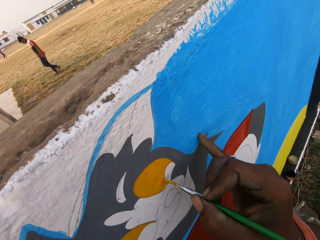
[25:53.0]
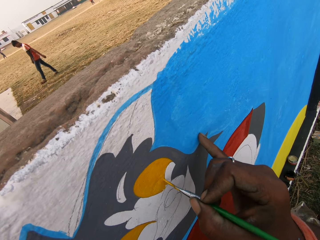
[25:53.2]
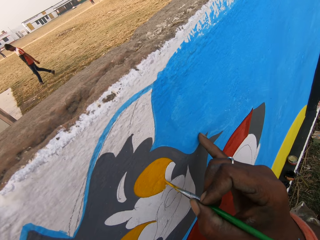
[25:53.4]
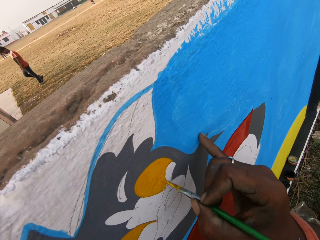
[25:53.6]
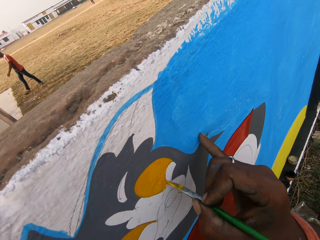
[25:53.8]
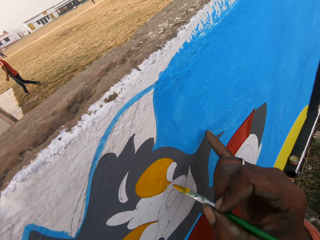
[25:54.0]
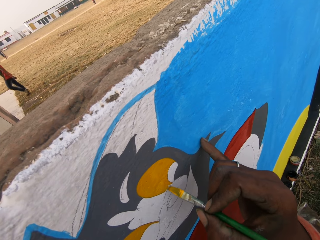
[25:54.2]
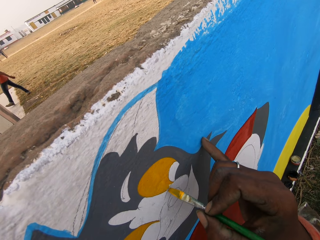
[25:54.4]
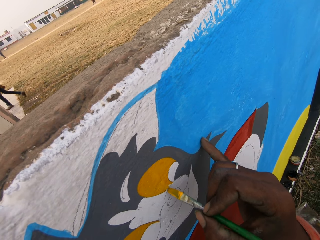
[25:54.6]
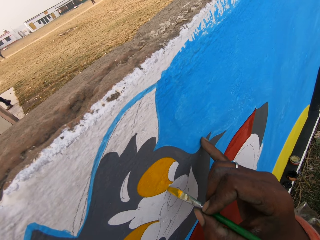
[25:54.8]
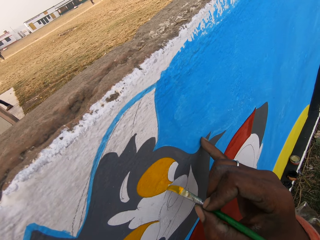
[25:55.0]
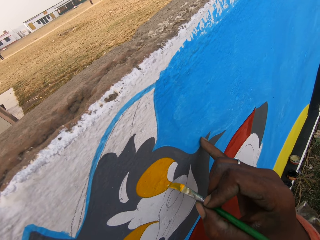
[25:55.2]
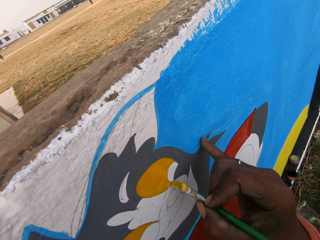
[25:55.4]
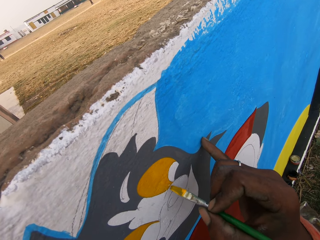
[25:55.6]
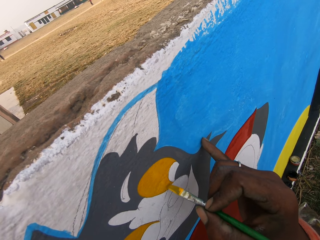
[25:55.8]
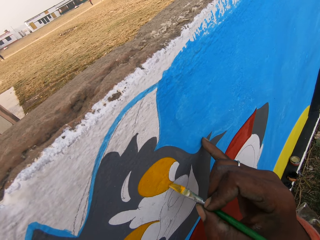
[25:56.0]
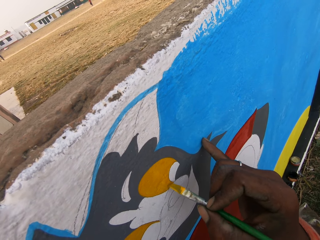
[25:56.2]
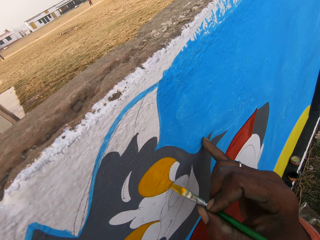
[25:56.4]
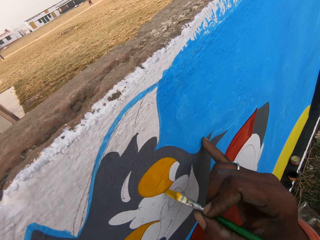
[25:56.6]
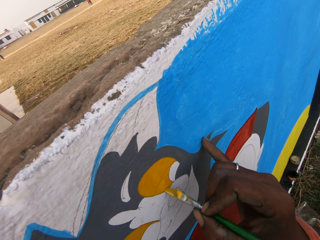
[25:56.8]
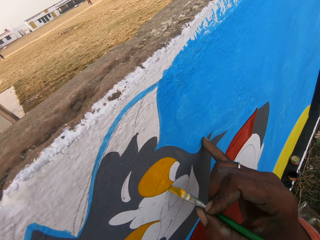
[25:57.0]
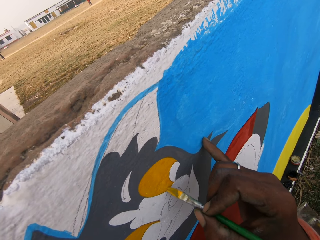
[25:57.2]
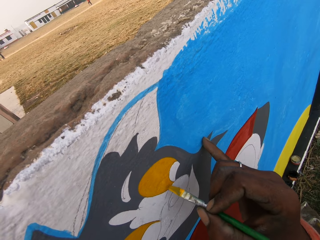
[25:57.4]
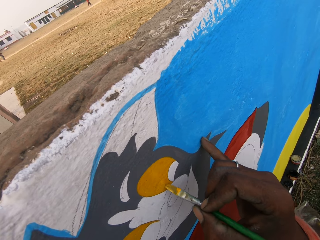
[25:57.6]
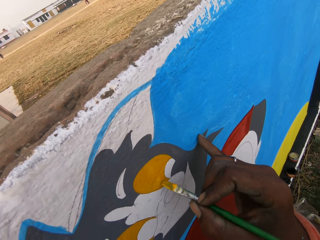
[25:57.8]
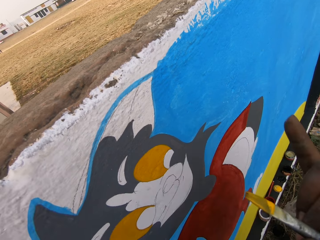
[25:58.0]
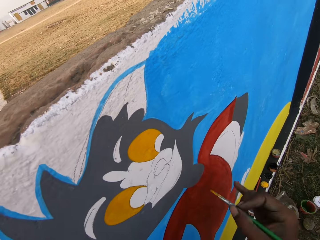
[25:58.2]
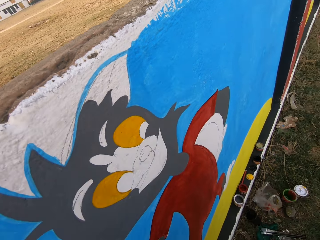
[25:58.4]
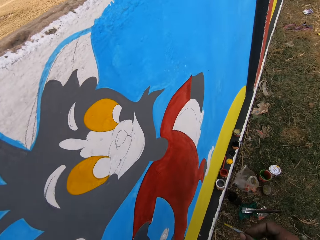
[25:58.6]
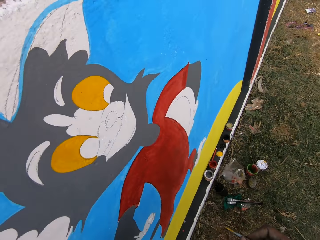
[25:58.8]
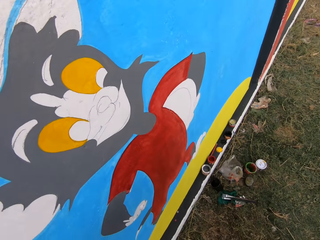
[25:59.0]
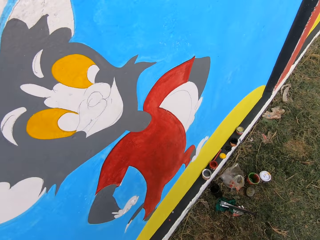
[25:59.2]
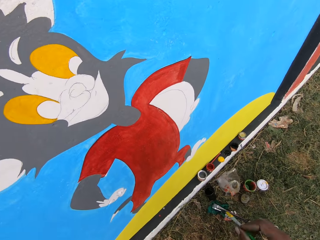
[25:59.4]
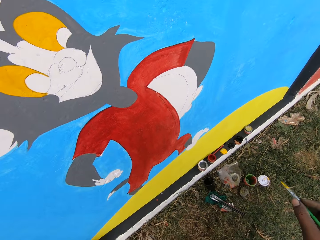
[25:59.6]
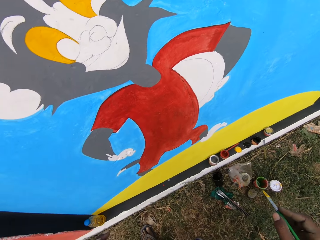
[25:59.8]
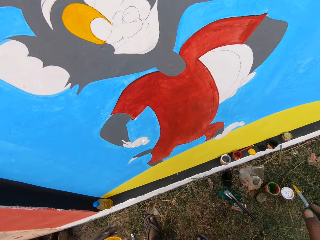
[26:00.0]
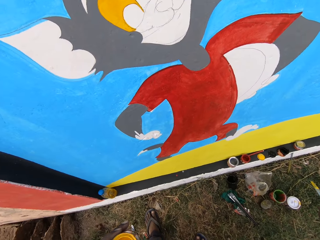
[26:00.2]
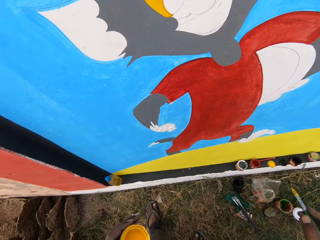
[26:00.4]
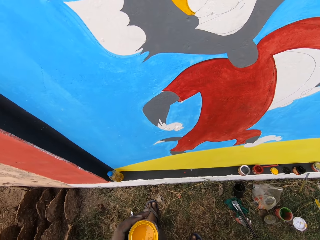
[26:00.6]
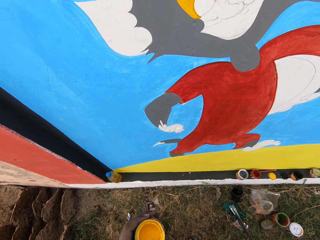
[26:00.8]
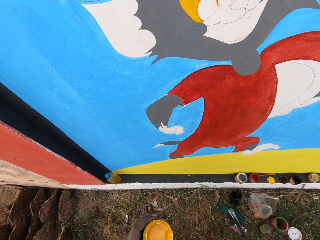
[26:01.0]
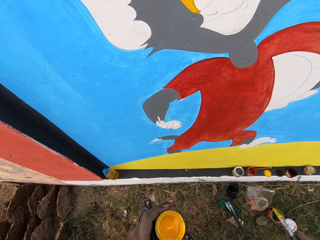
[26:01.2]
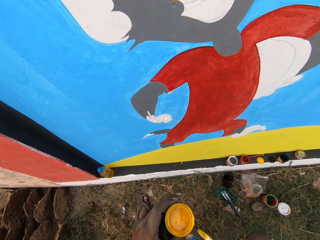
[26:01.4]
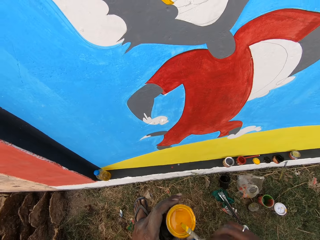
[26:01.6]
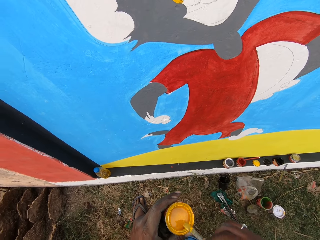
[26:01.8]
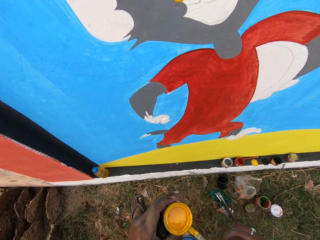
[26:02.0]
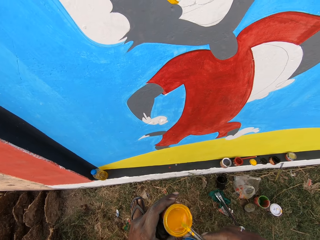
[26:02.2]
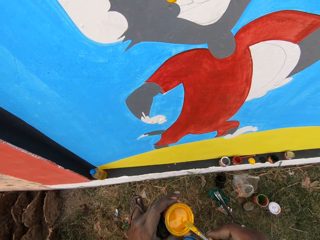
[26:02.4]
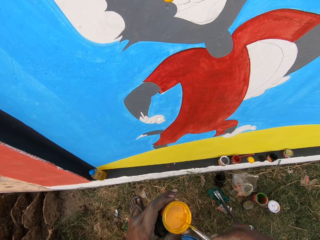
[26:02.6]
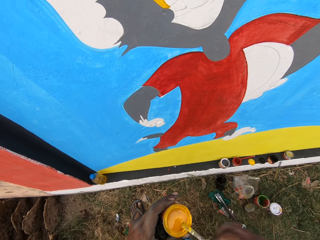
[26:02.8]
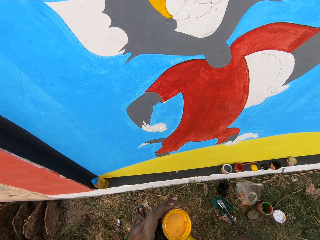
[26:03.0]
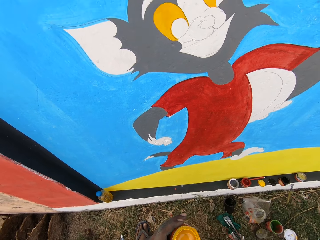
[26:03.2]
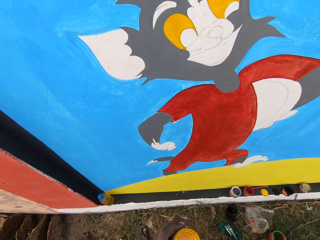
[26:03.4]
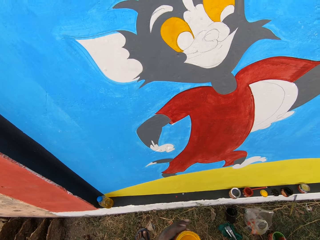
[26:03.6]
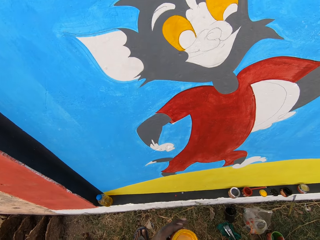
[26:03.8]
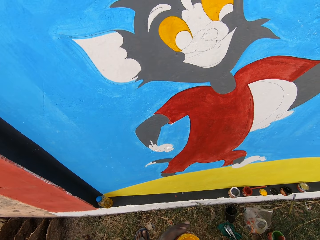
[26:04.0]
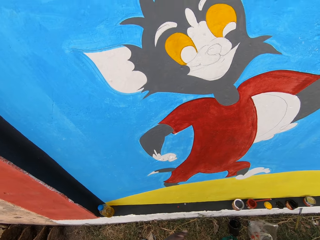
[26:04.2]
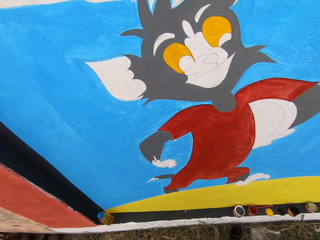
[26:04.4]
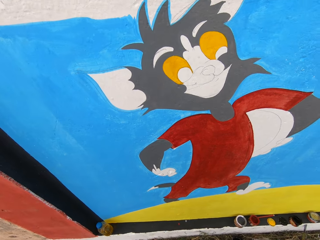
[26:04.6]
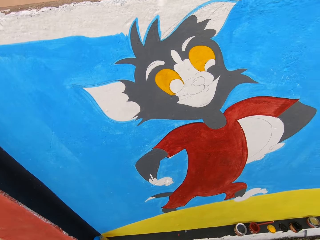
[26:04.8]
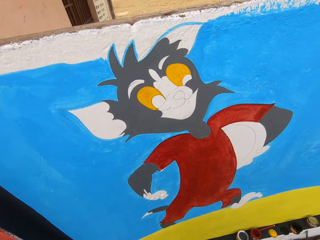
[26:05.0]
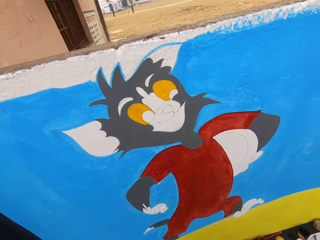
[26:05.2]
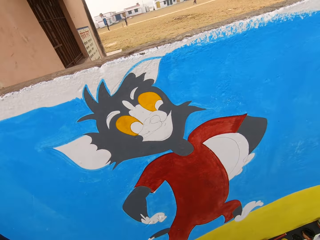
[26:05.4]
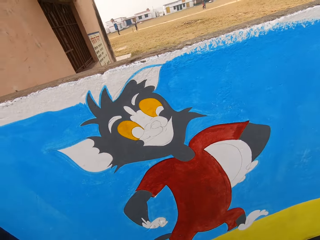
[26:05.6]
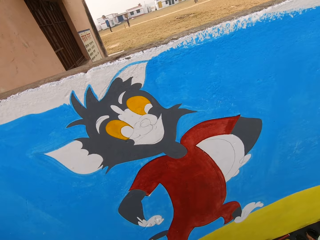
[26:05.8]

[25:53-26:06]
The camera wearer dips the paint brush into the can of paint on his left hand. He shakes the brush.

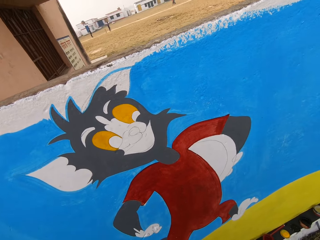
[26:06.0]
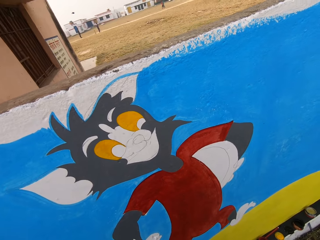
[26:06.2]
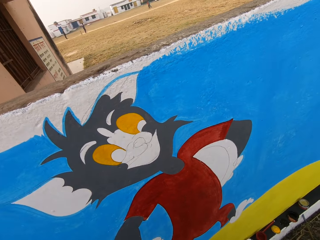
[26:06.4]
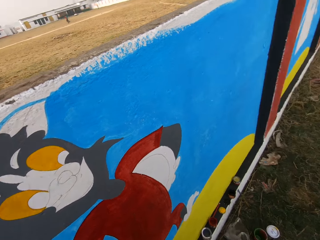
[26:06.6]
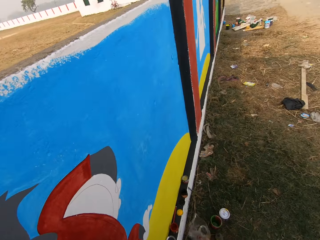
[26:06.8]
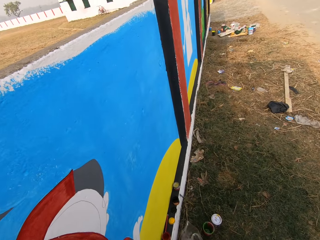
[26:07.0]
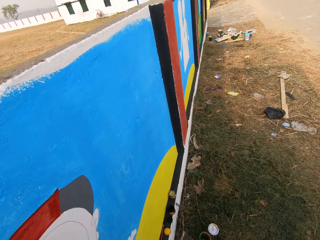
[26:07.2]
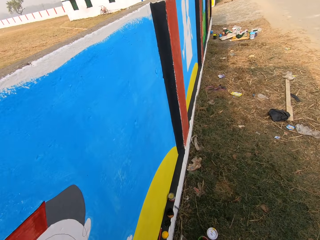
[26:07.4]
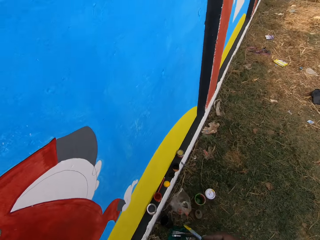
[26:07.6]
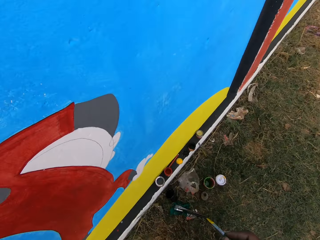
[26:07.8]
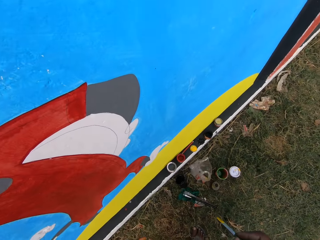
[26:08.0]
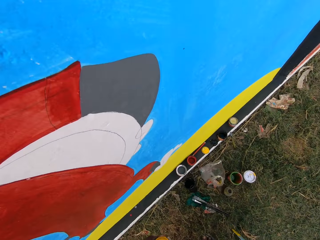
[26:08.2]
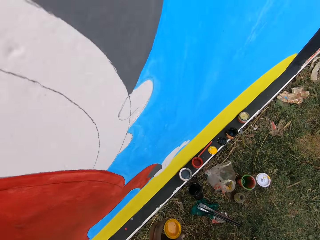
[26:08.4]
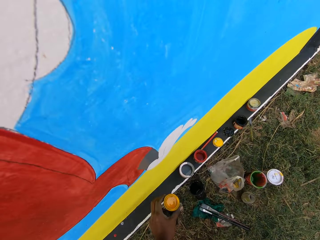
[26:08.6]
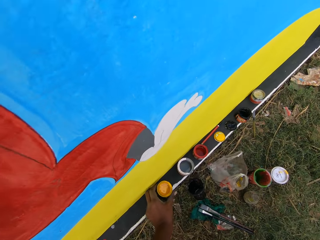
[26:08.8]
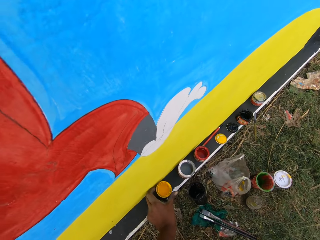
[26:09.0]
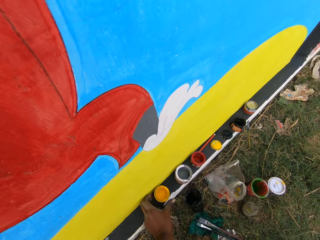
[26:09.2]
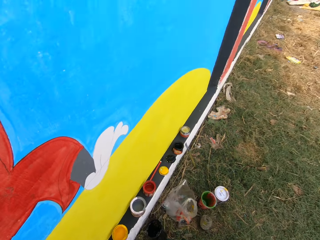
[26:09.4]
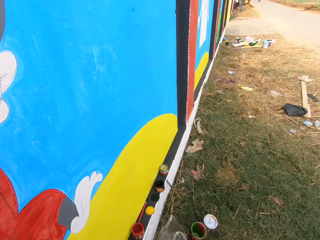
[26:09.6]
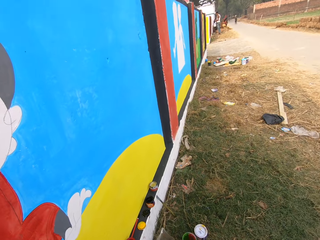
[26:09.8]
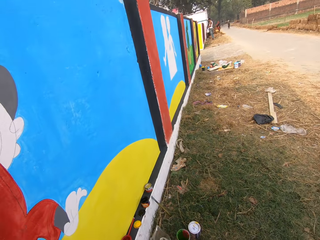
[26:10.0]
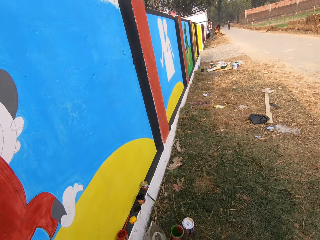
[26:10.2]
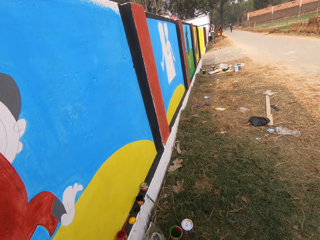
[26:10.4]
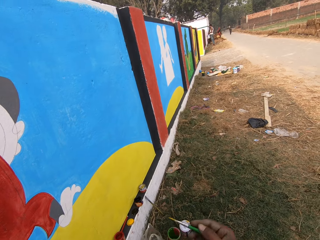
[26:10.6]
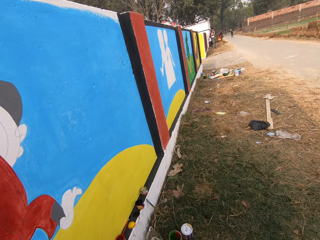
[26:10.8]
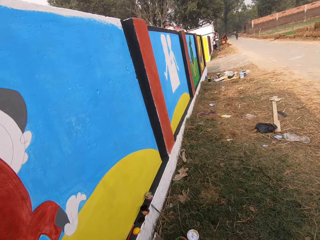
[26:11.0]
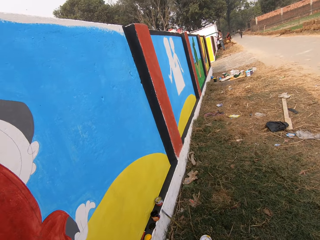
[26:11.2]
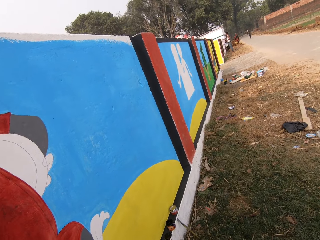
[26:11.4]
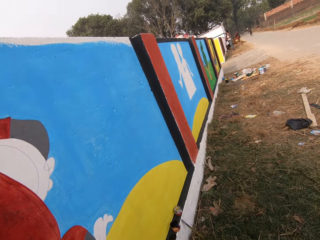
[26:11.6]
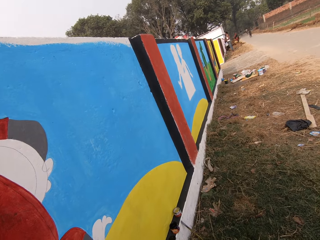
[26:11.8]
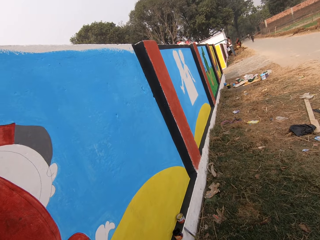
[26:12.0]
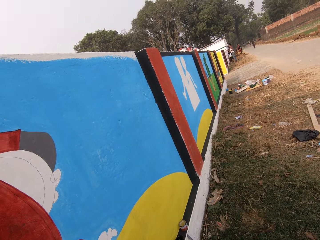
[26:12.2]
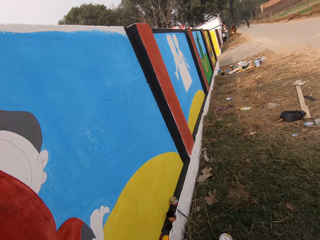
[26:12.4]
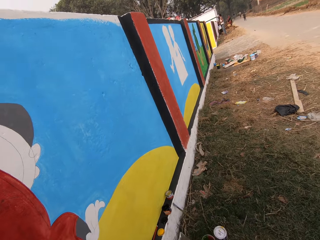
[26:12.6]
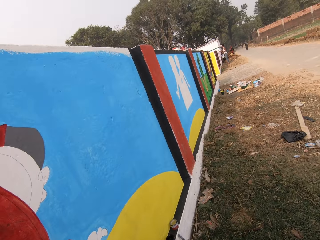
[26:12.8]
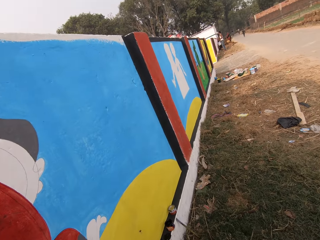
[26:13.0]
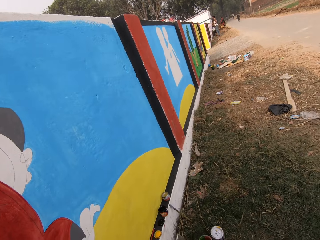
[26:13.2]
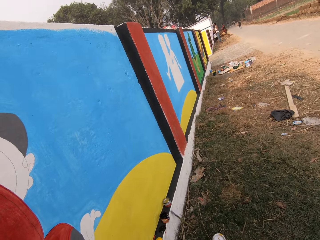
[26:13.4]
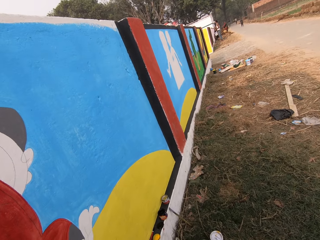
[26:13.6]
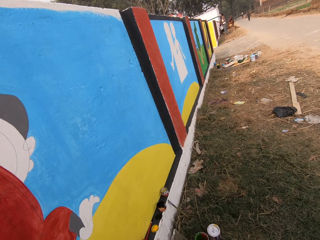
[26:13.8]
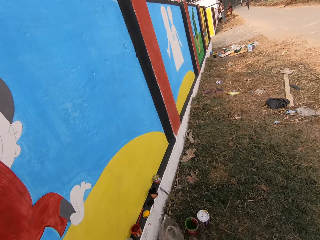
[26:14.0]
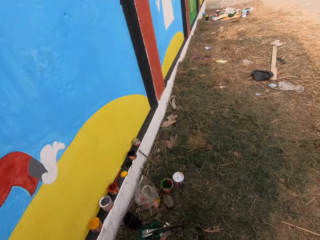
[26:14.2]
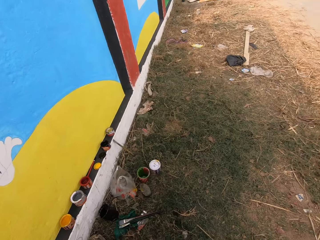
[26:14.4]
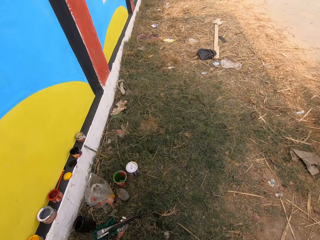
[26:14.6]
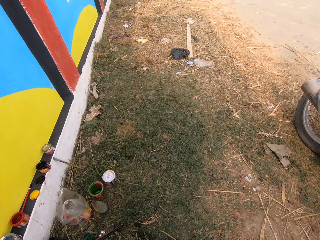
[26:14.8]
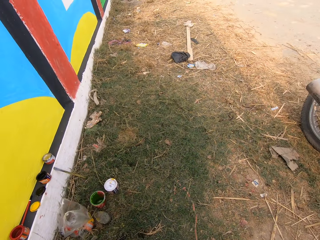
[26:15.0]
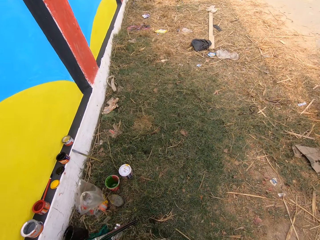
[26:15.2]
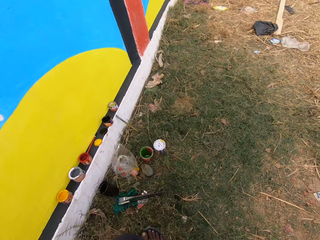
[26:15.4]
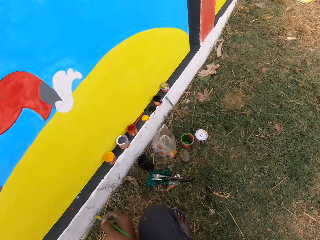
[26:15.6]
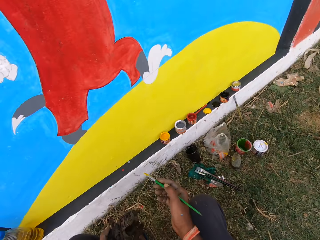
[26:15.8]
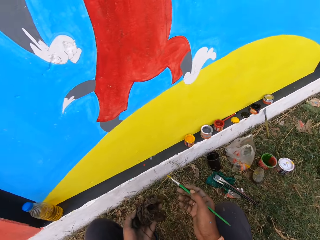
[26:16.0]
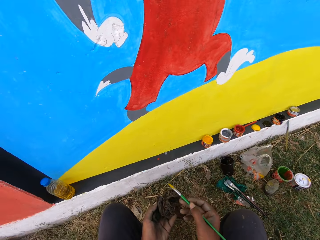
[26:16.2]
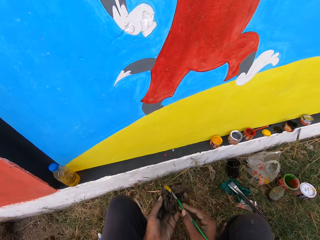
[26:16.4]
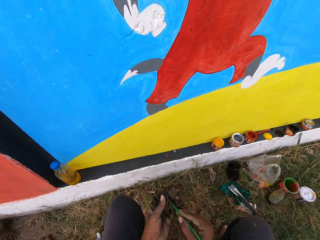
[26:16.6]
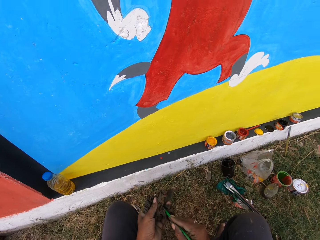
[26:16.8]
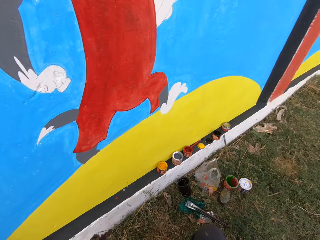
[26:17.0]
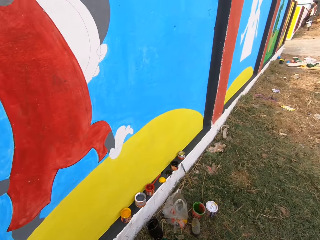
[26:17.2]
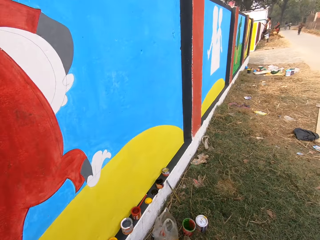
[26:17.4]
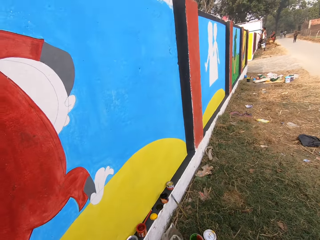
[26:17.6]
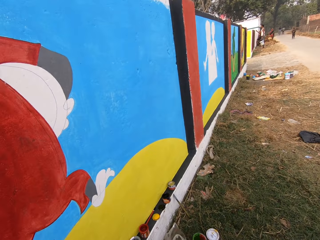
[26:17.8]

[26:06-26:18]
The camera wearer turns to his right. He drops the can of paint on the slab on the ground with his left hand. He talks. He spits on the ground. He holds a cloth. He cleans the brush with a rag in his left hand. He turns to his right.
